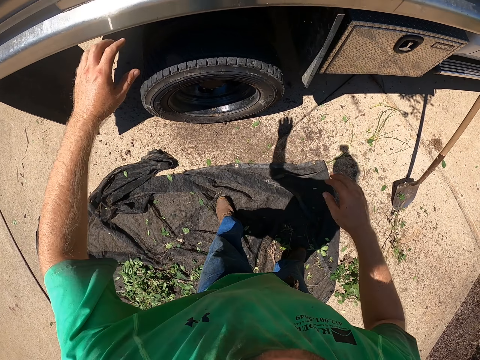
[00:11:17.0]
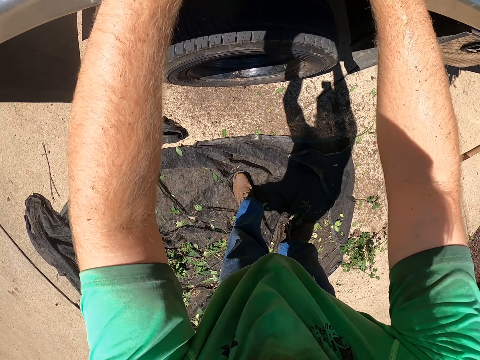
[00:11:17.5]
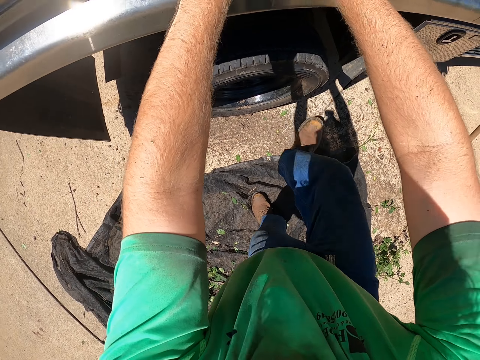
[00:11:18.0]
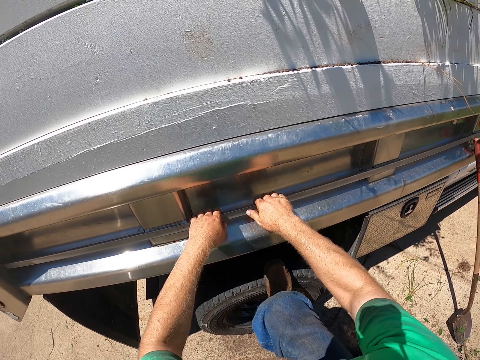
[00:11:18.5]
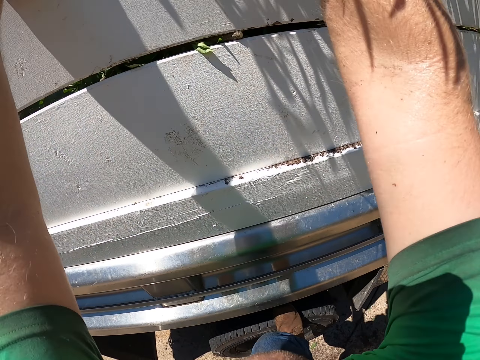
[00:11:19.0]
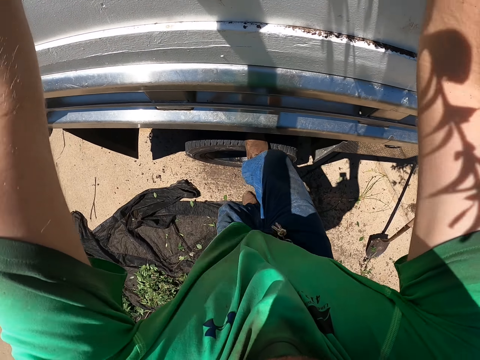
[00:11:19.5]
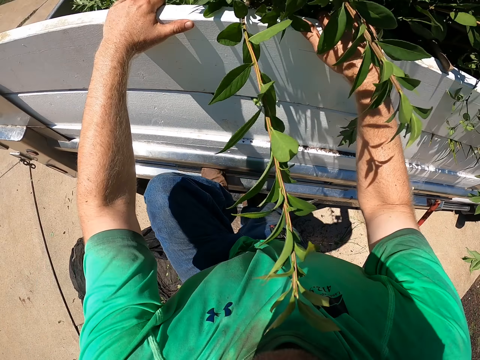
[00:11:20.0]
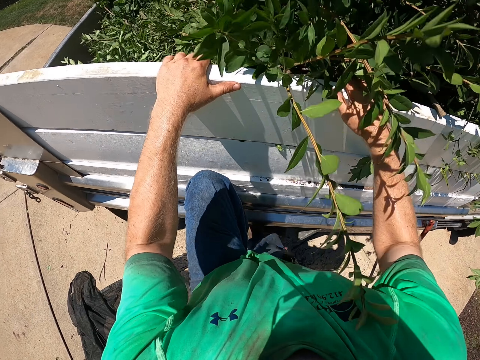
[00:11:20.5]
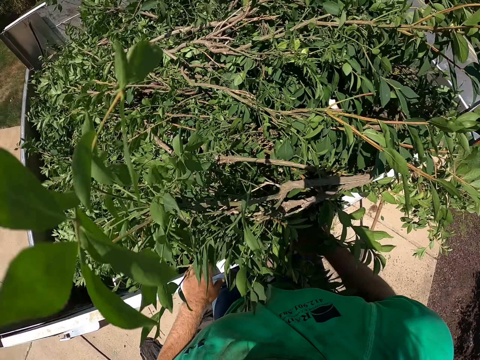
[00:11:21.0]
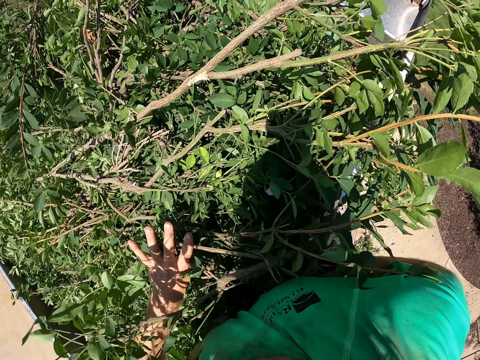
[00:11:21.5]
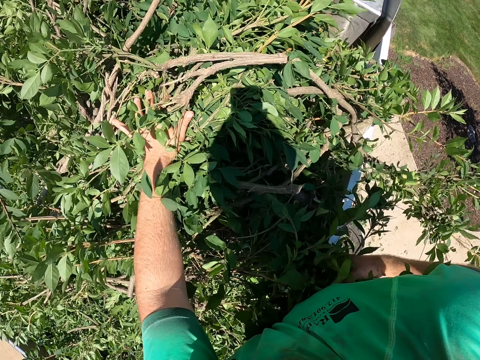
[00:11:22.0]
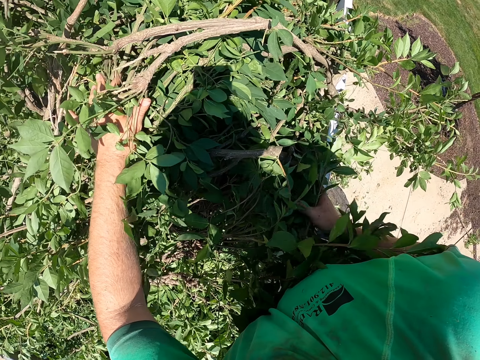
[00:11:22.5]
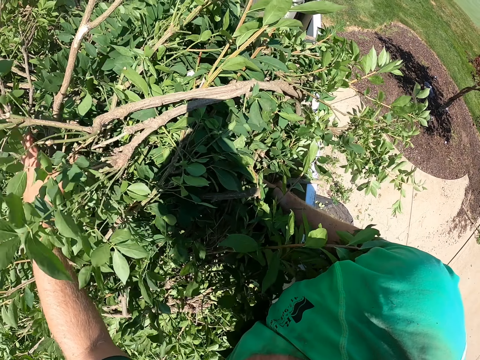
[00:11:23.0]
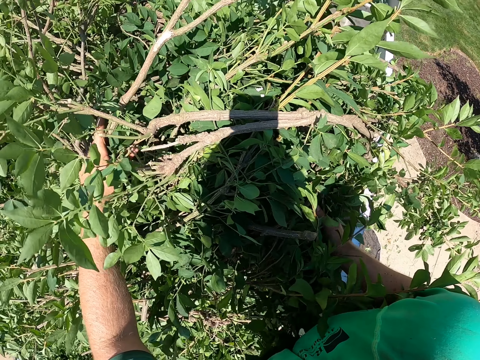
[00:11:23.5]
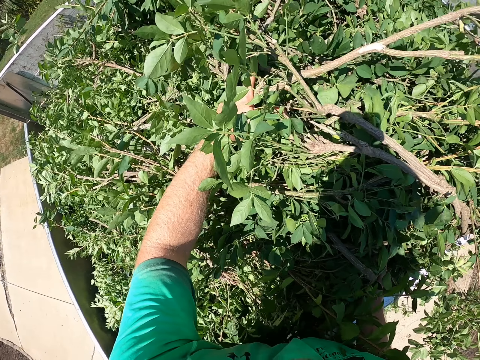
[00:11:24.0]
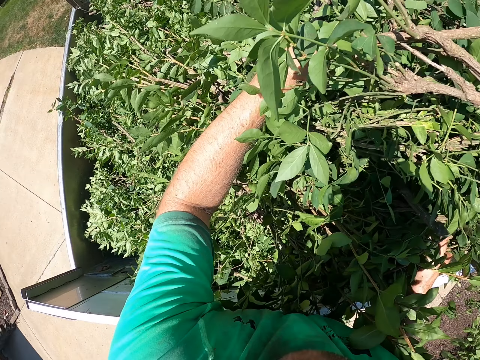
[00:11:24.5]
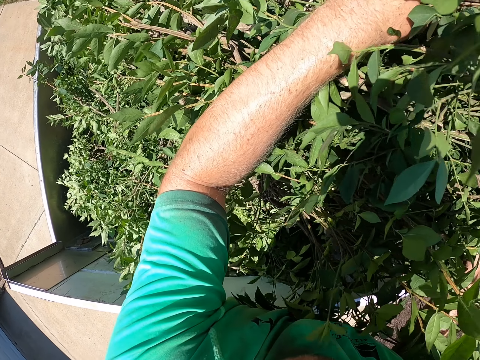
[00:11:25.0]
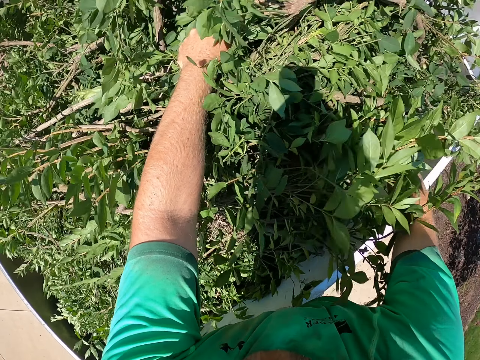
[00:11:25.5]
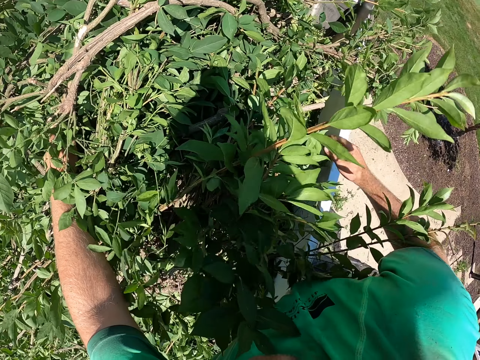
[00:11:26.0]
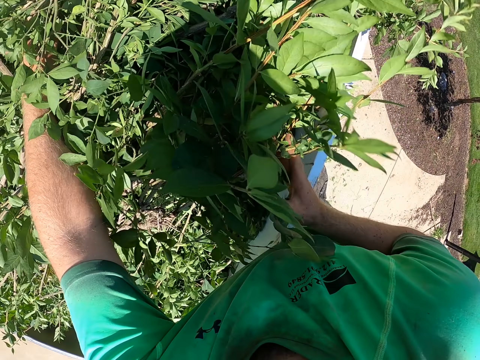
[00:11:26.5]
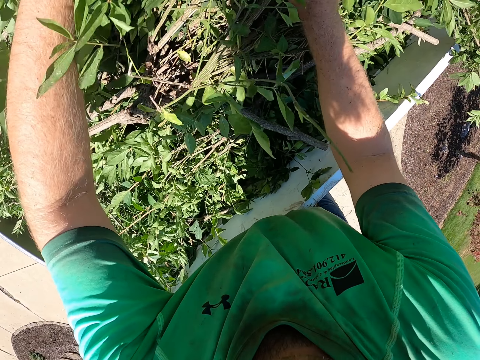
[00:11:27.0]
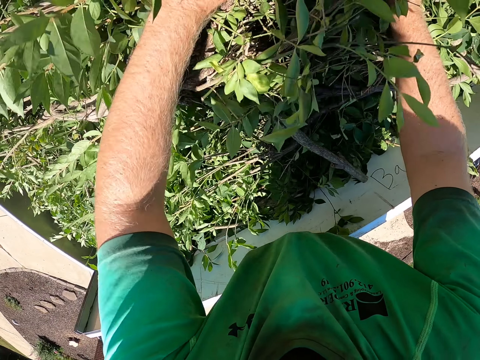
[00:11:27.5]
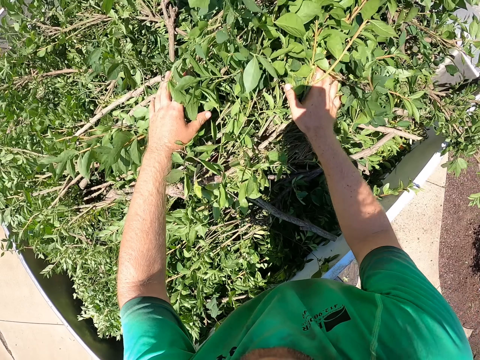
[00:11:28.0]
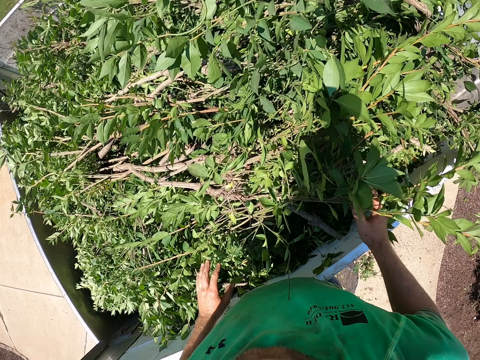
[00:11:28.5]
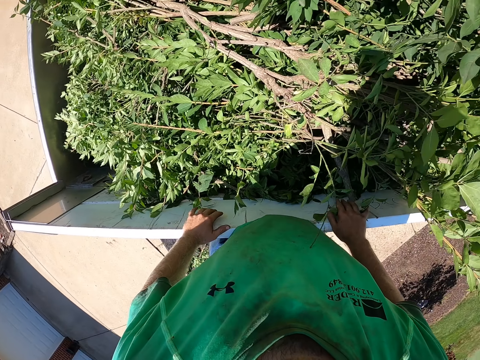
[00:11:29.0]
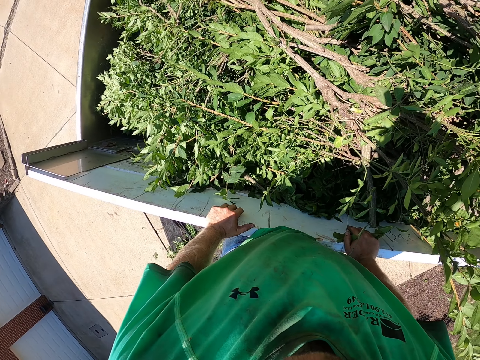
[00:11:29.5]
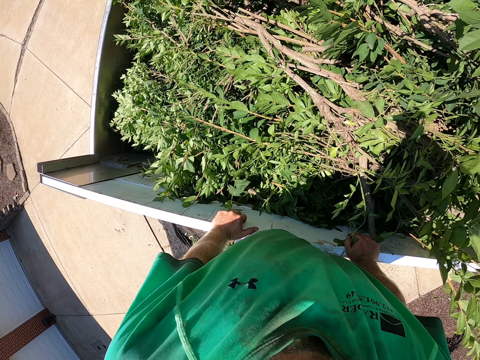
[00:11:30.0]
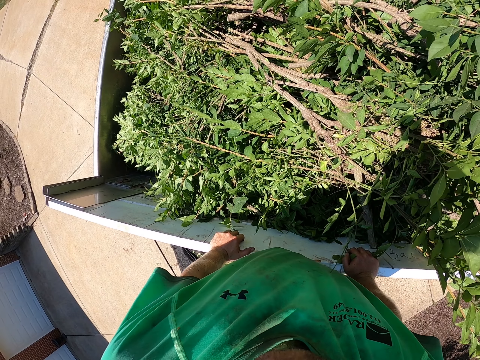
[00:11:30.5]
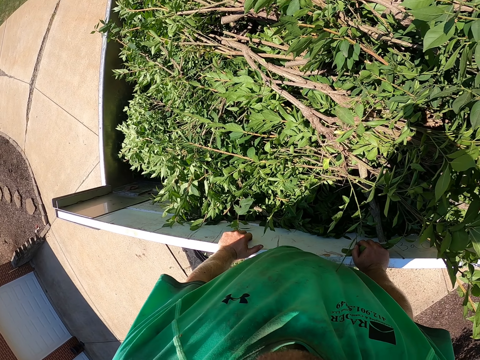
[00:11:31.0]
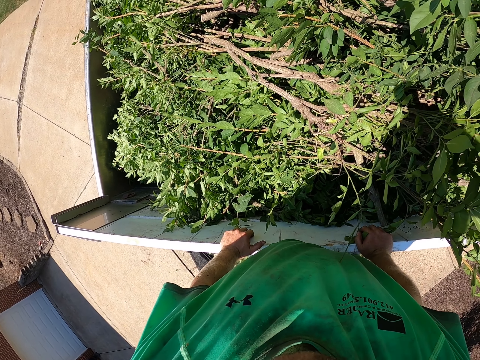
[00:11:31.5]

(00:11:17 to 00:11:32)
The camera wearer climbs up the tonneau of the truck with both hands and legs. They rearrange the branches in the tonneau of the truck with both hands. They hold the side panel of the tonneau of the truck with both hands.

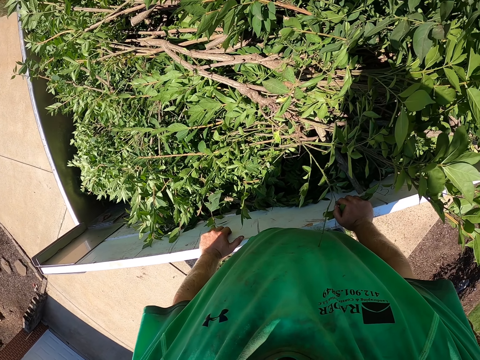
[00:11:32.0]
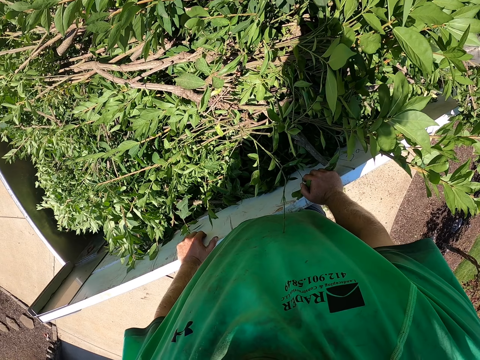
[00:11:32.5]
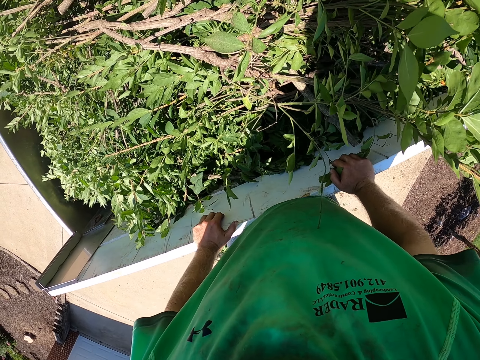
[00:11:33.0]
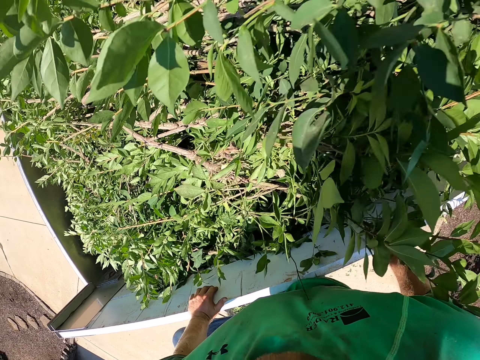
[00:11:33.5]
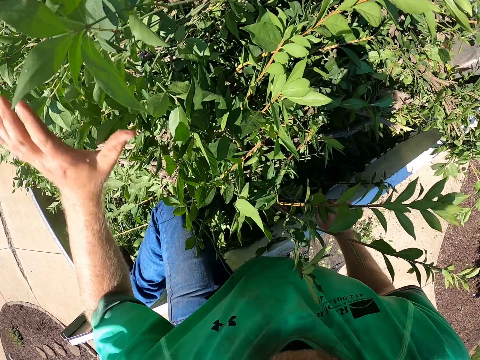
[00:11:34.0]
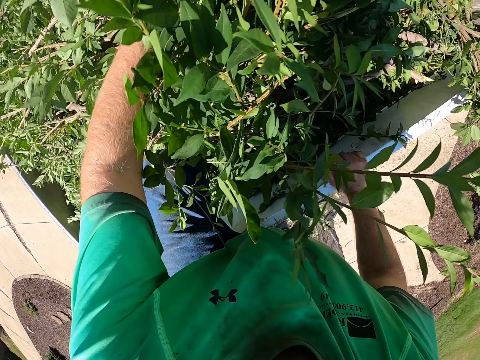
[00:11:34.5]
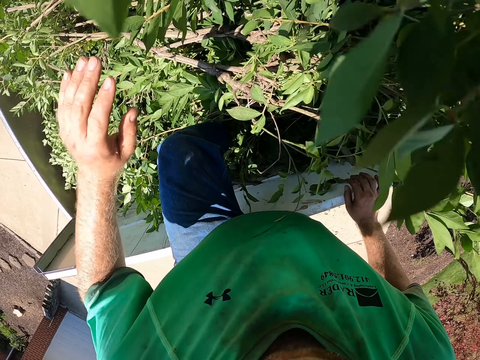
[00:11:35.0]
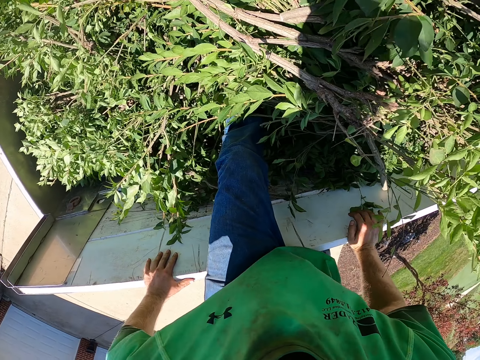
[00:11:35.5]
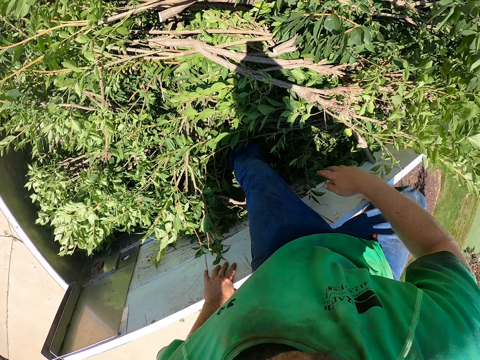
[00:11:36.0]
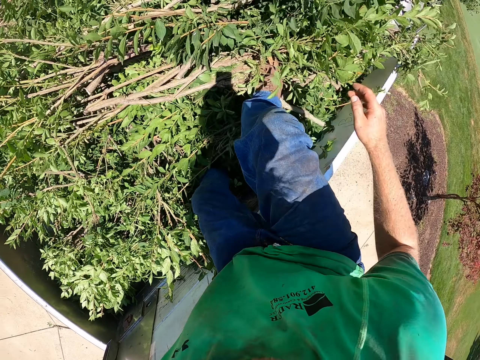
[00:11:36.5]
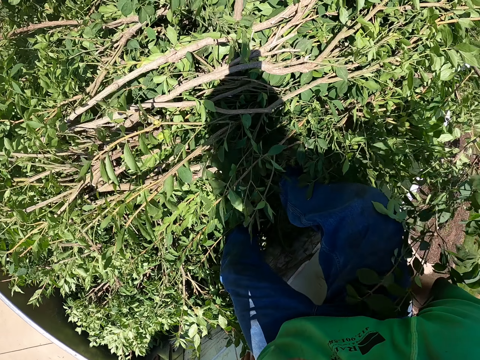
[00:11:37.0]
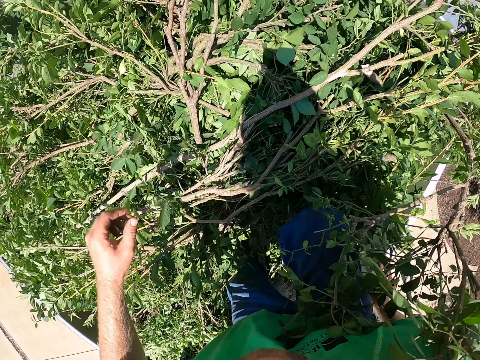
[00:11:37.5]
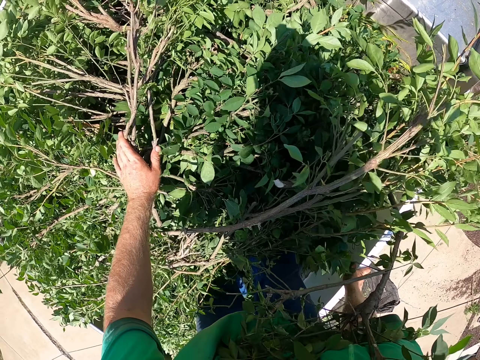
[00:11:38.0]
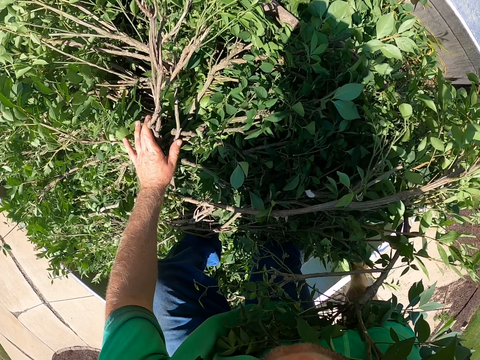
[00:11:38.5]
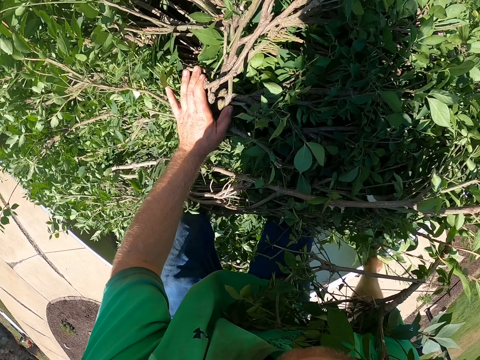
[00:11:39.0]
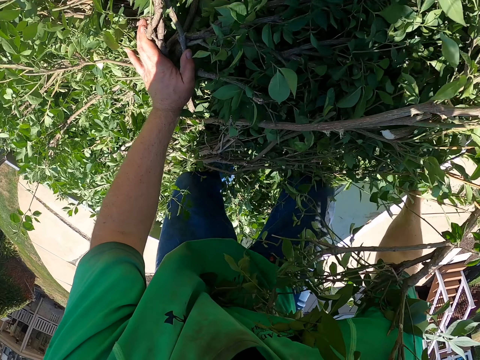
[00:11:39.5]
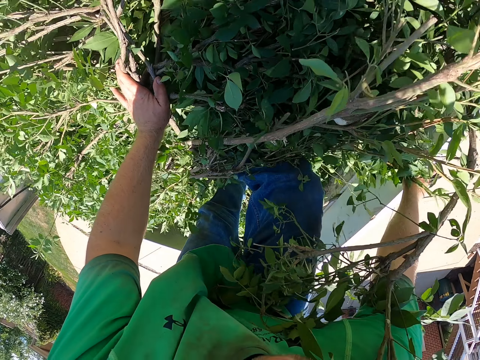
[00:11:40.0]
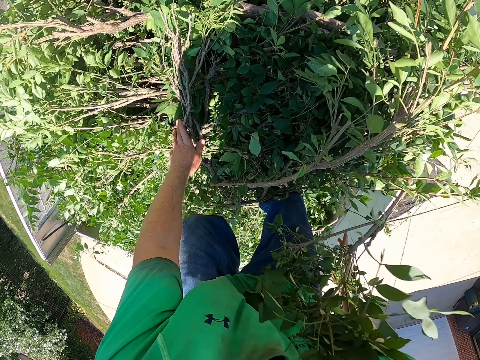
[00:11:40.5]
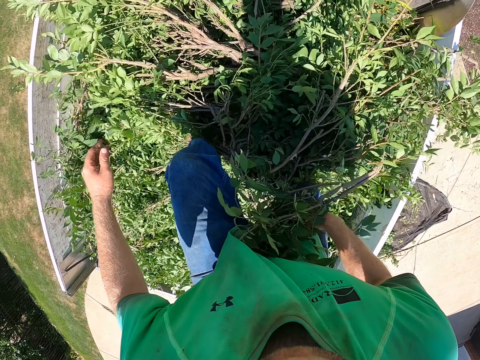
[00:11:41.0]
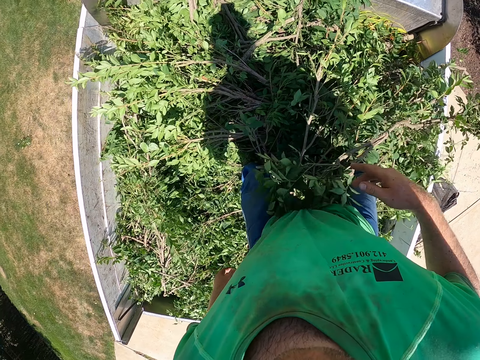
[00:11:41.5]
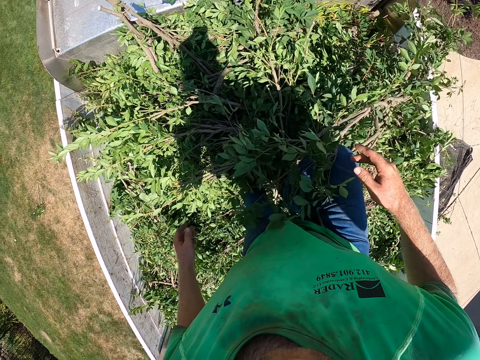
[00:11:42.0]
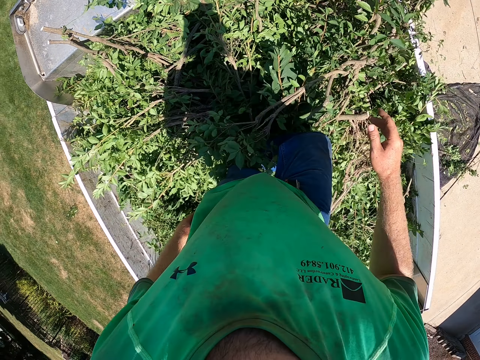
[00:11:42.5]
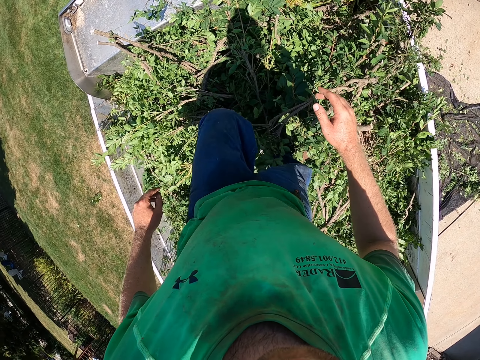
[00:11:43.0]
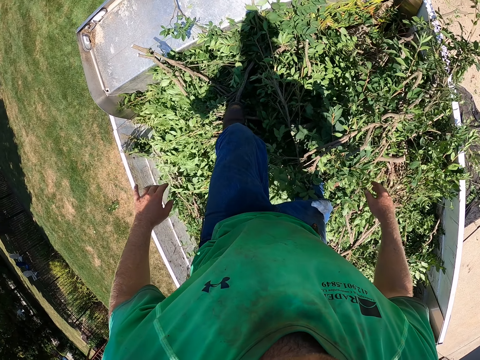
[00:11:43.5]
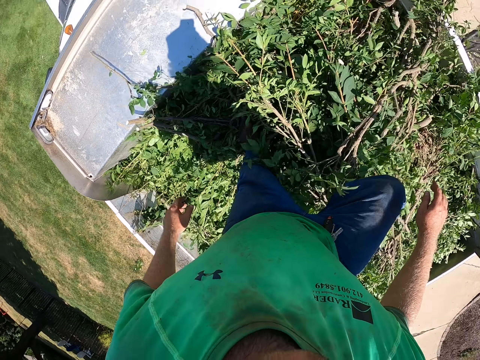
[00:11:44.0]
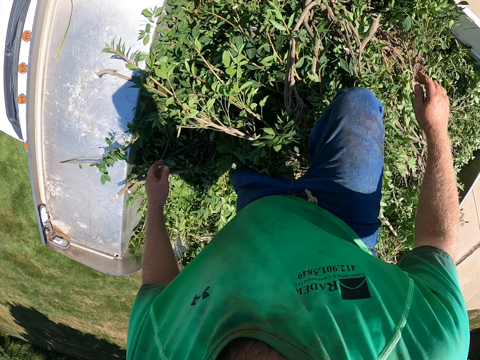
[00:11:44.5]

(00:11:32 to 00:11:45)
The camera wearer lifts his legs into the tonneau of the truck. He rearranges the branches in the tonneau of the truck with both hands. He steps on the branches in the tonneau of the truck.
